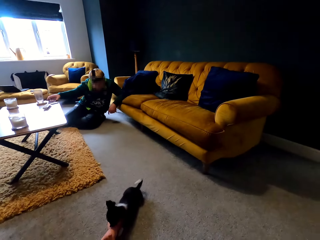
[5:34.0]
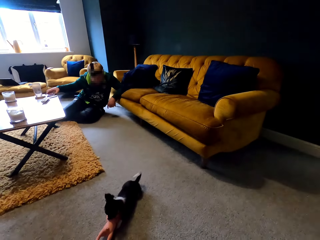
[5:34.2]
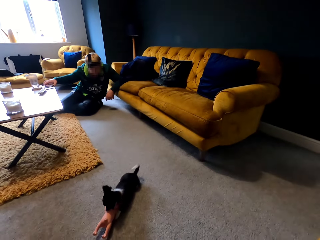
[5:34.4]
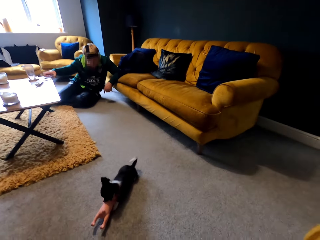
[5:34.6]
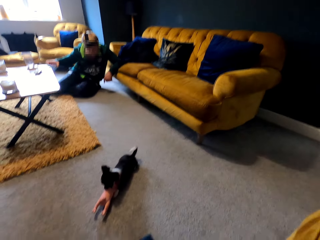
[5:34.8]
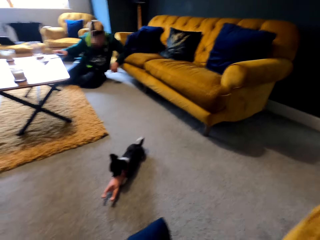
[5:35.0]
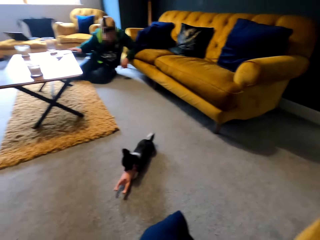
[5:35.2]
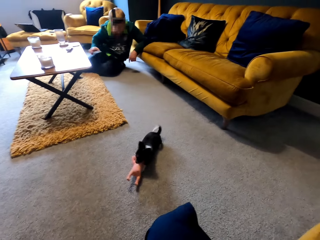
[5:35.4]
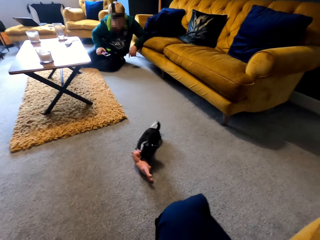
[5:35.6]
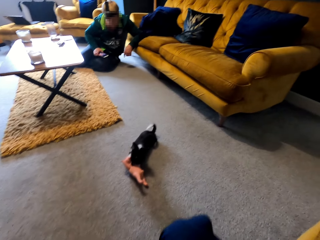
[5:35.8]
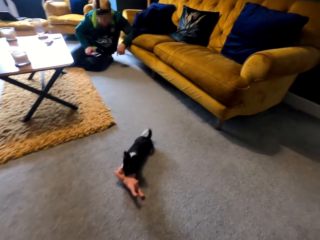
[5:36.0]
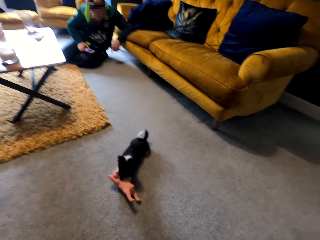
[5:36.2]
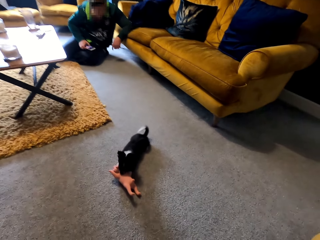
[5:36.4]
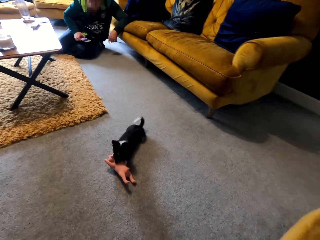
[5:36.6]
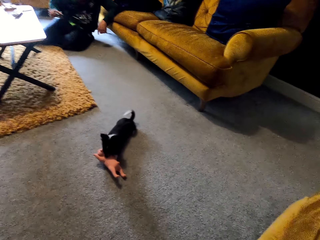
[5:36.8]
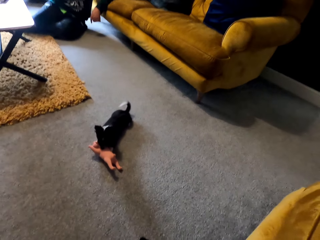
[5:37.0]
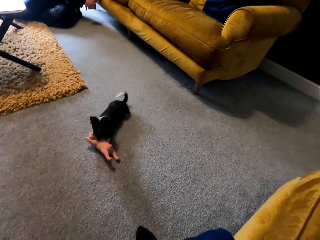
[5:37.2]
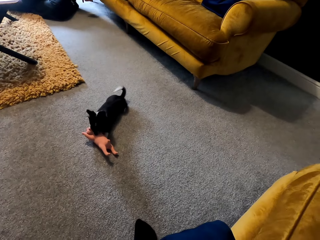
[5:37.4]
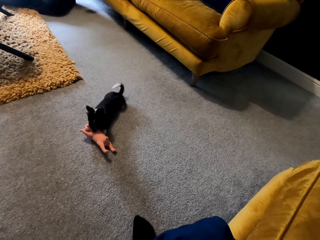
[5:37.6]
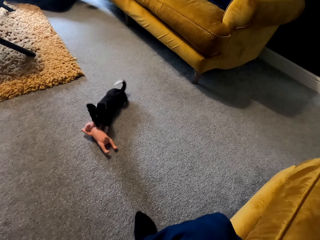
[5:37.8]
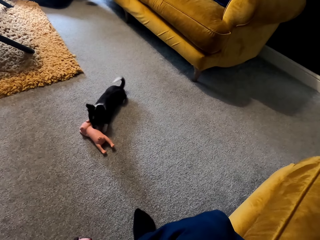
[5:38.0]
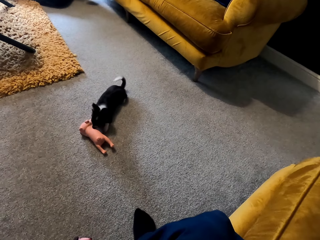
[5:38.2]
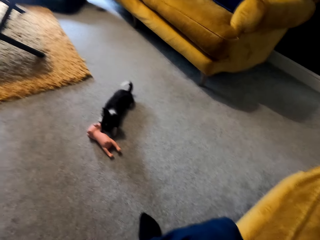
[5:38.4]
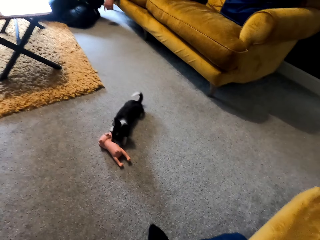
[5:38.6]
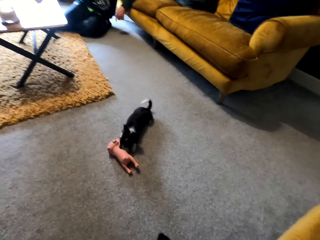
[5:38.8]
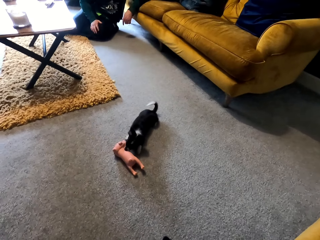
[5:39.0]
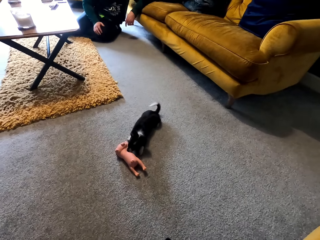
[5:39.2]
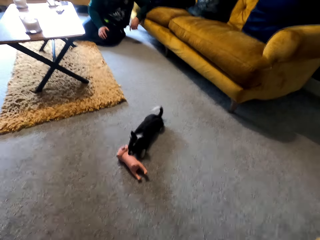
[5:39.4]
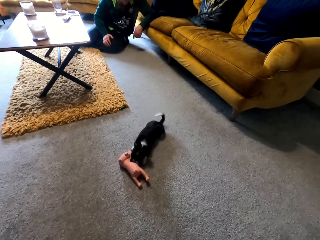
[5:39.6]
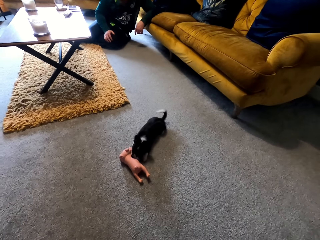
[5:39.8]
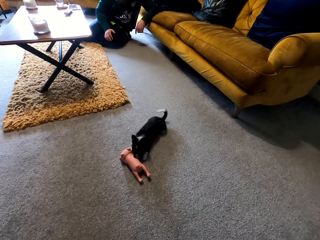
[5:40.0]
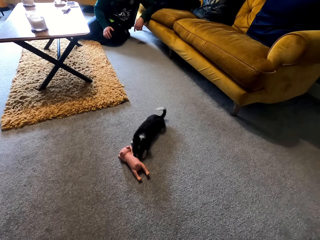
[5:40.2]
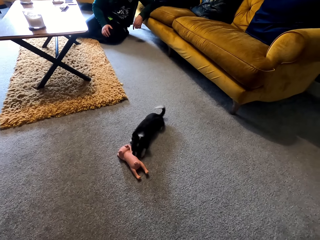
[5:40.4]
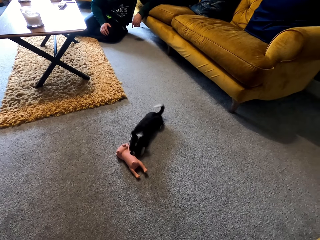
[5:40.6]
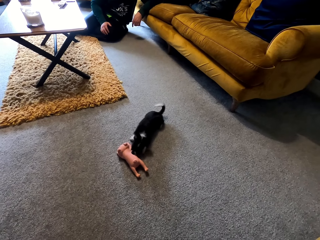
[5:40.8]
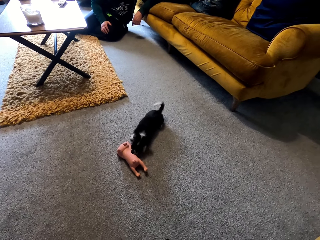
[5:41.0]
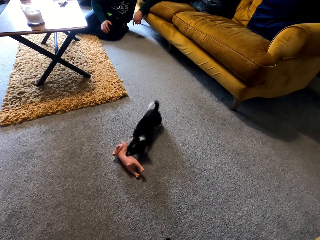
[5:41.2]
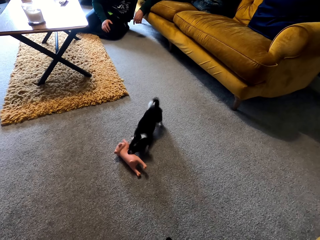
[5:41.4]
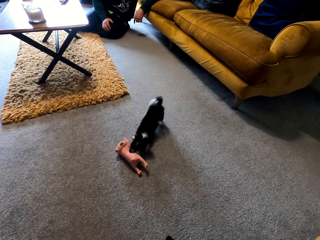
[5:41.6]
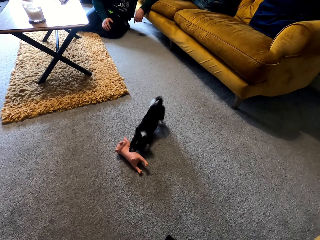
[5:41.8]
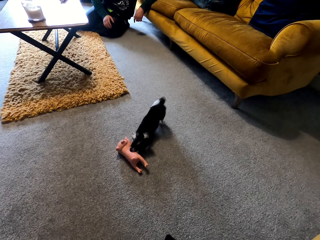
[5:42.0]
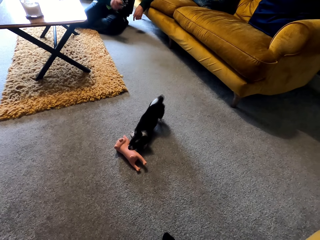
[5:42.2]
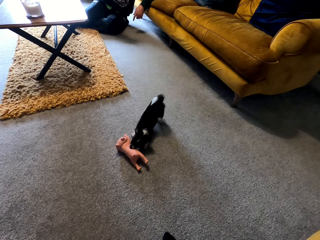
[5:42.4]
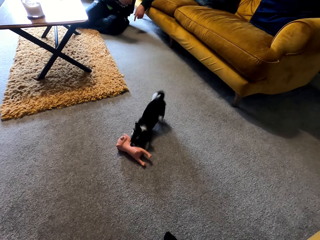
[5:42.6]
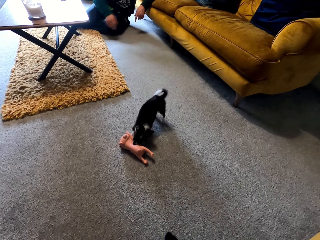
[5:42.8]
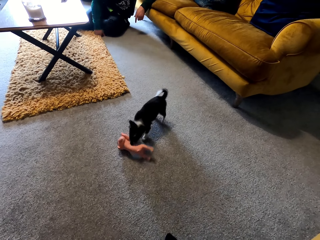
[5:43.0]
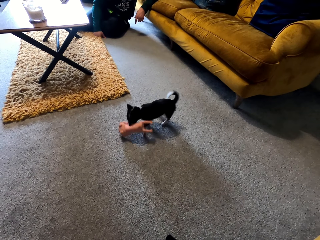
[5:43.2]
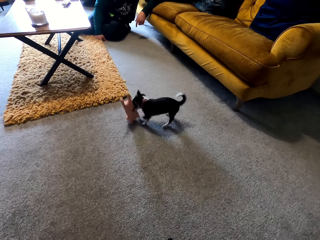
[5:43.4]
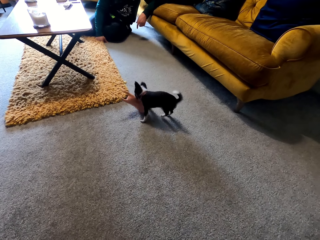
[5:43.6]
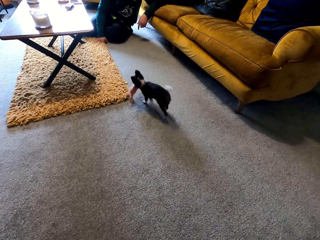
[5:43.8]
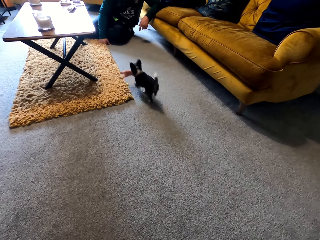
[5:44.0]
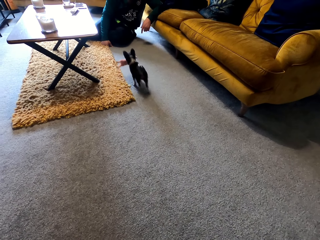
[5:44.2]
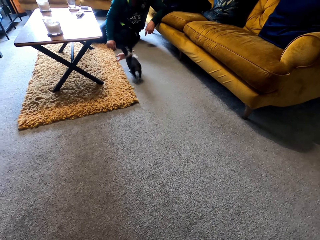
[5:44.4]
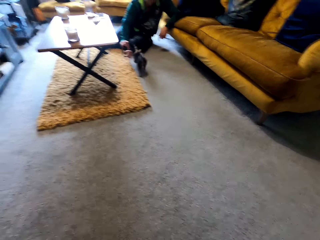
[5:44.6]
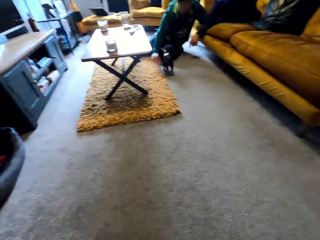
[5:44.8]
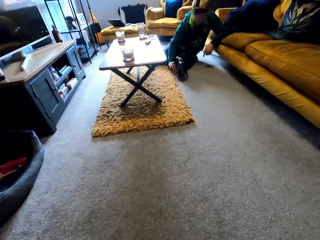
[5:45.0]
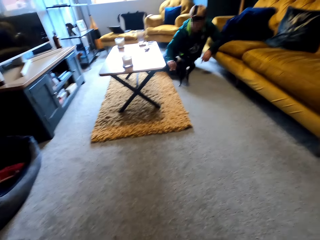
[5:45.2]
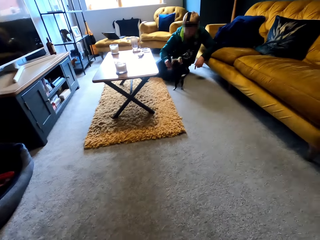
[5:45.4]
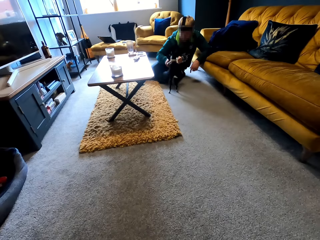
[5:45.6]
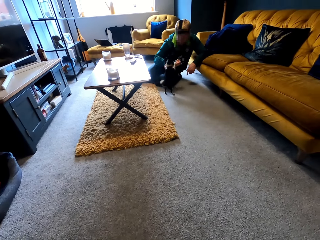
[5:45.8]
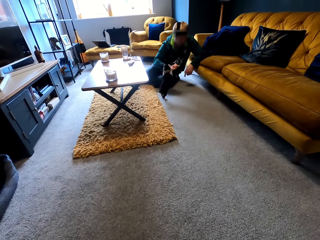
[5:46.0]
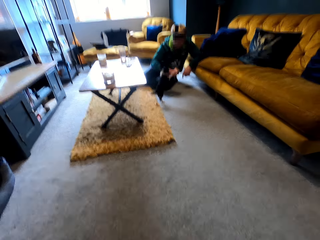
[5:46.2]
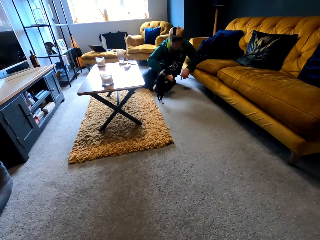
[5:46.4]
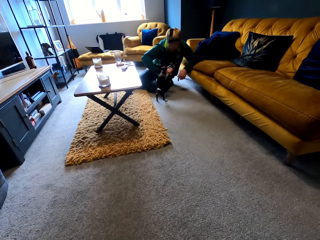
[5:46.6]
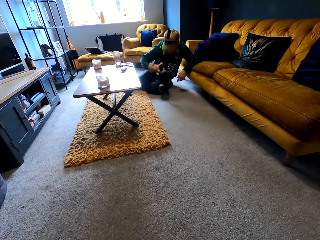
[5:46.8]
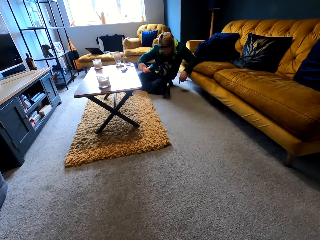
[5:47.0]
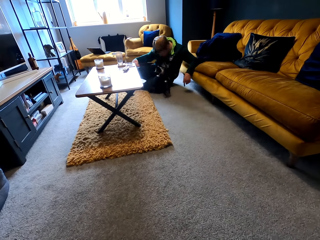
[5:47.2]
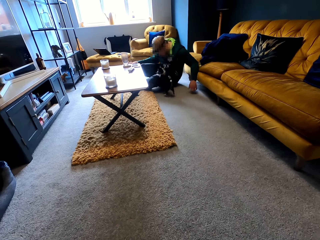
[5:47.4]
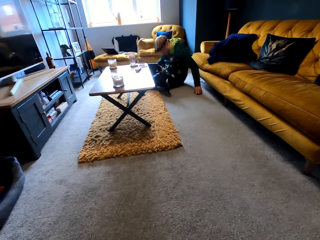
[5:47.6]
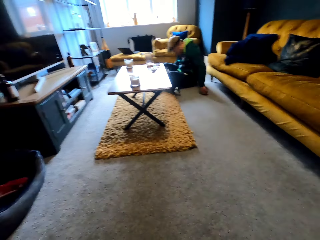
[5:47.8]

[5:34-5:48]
A man picks up the phone on the table. The man picks up the doll from the dog.

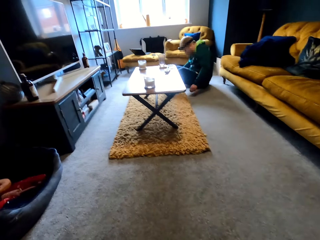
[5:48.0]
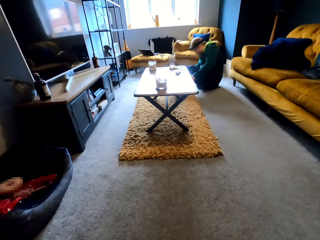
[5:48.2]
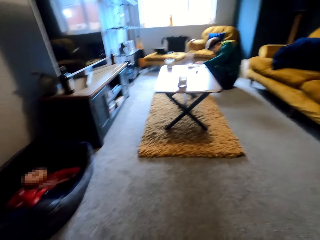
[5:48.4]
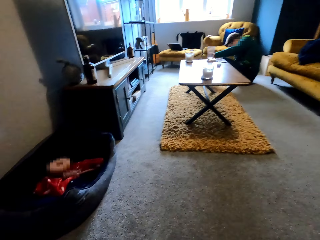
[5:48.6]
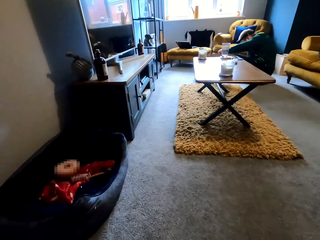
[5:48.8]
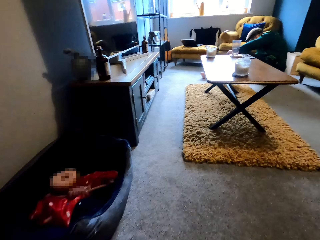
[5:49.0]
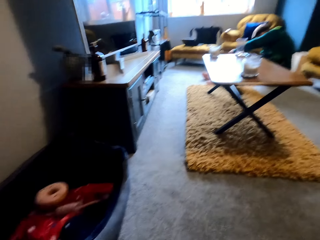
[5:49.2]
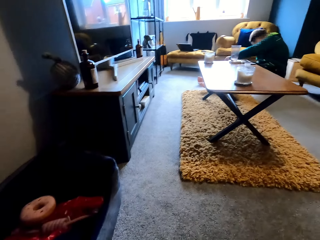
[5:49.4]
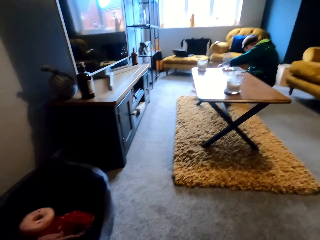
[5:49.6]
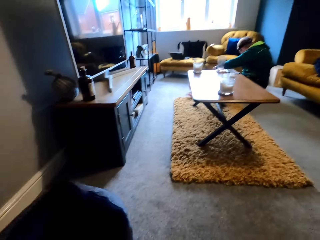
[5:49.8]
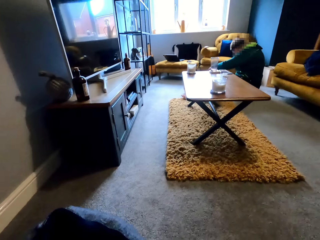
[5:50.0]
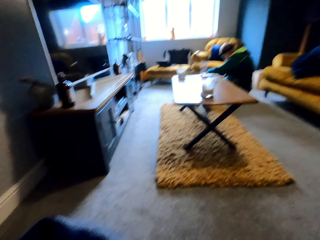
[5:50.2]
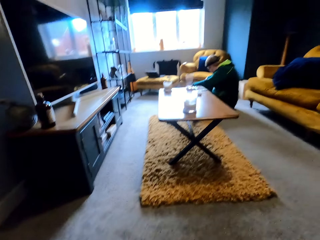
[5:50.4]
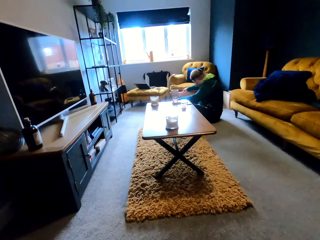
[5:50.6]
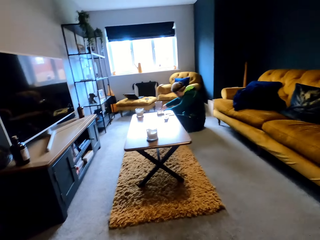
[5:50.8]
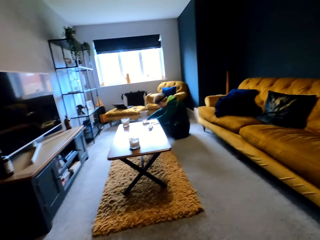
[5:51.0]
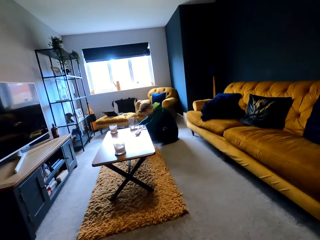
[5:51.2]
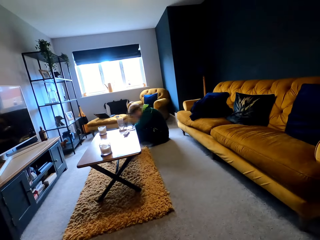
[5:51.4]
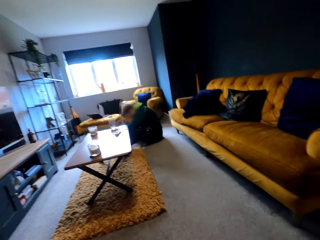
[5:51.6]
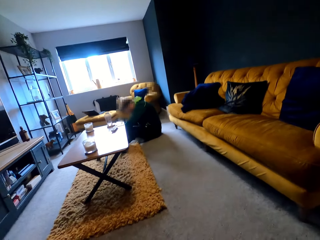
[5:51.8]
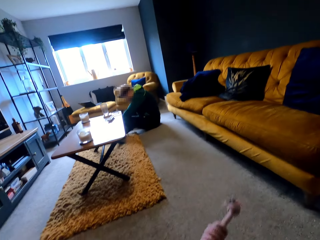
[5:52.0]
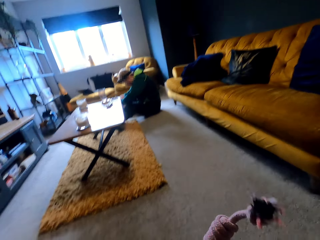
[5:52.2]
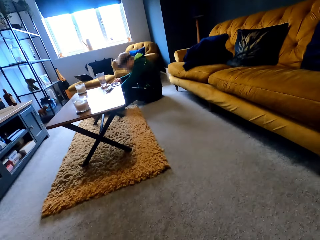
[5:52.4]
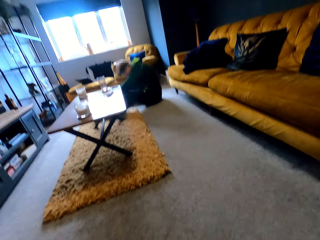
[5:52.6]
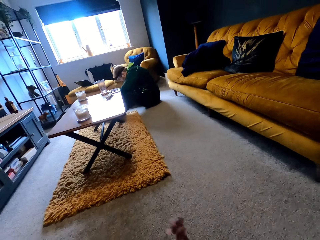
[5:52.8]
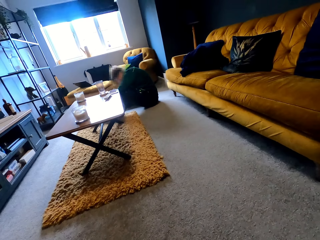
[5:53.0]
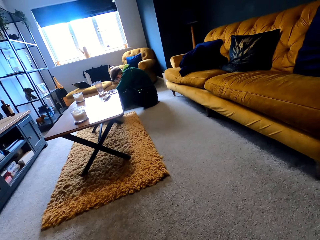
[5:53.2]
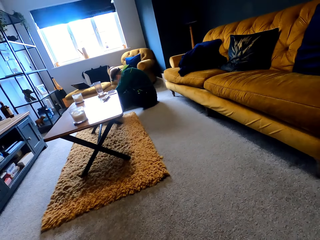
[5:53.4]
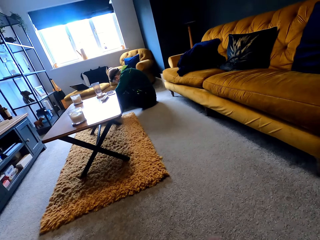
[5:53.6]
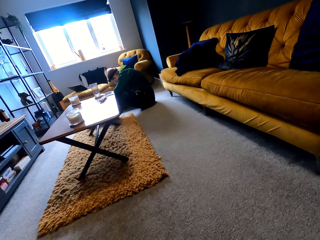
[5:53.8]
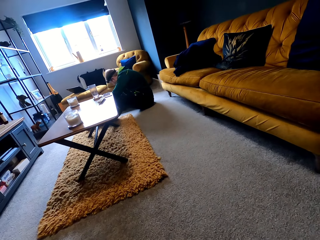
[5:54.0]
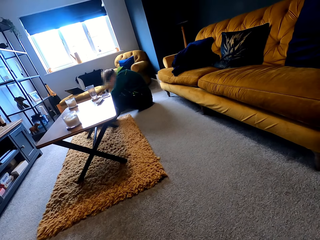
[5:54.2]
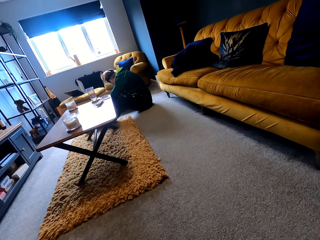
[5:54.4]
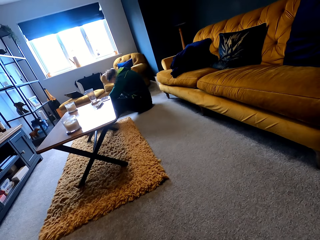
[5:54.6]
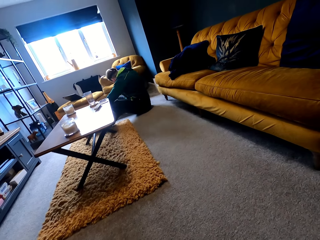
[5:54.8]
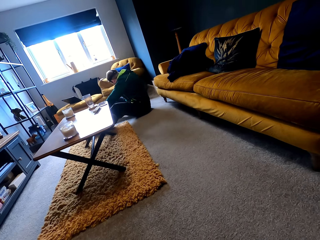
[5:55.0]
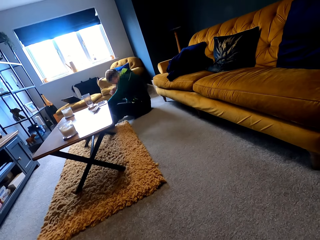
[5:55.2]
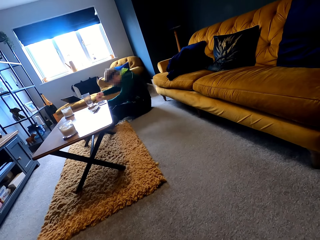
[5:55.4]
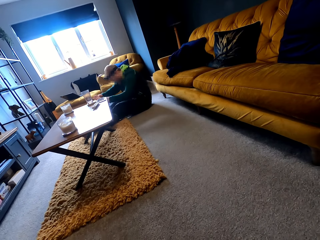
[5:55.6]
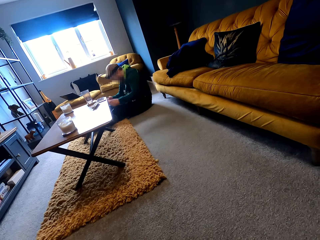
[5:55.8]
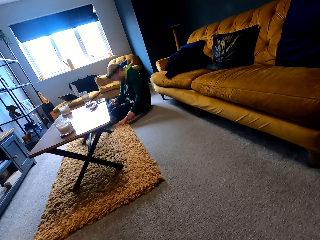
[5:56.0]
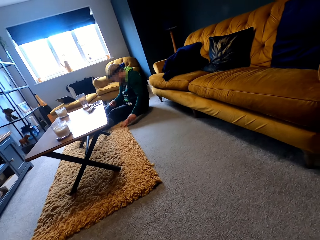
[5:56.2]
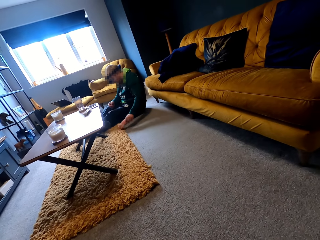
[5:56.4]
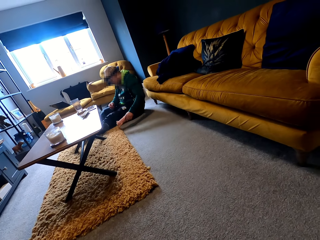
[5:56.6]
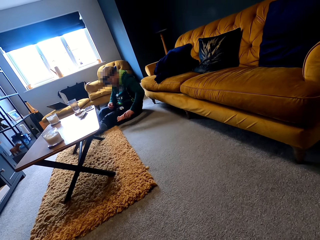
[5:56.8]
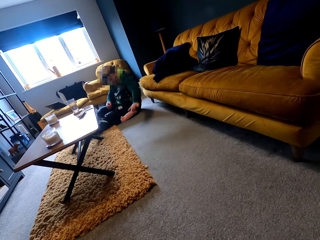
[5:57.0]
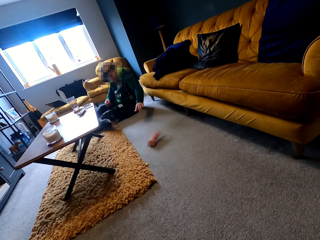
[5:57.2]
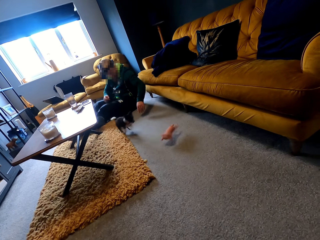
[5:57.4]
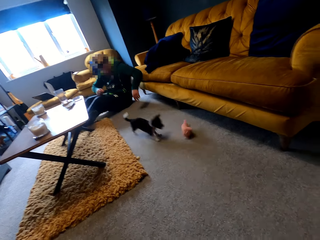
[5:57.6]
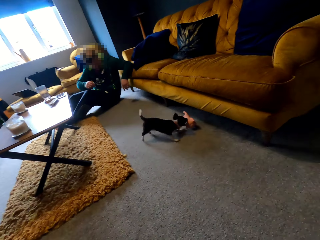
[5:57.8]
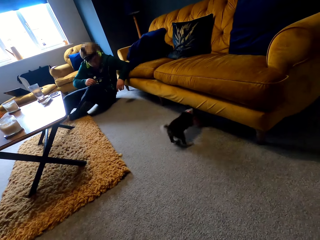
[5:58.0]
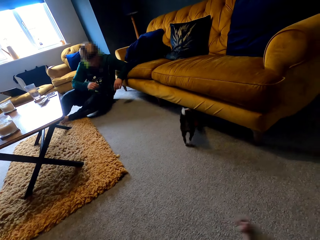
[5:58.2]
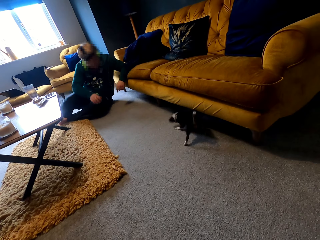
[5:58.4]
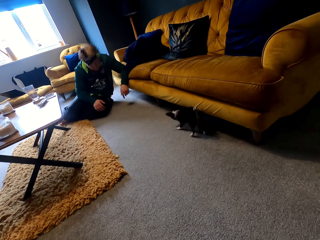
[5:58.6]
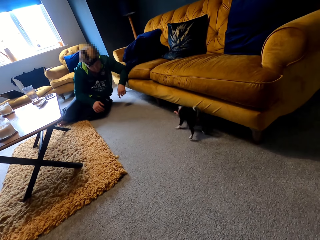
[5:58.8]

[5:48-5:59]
The camera wearer pulls the toy basket on the floor. A man throws the doll to the dog.
